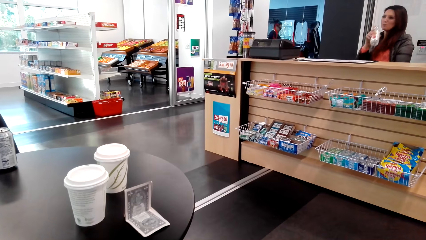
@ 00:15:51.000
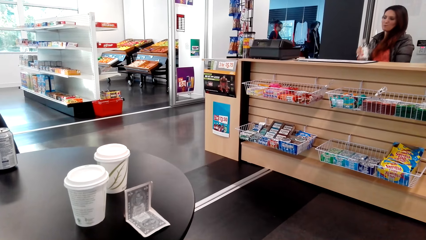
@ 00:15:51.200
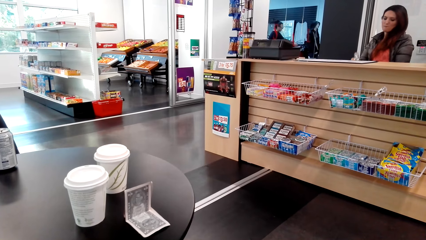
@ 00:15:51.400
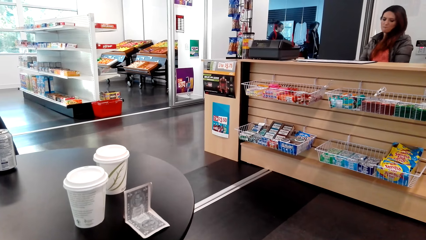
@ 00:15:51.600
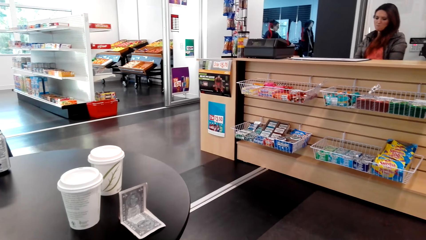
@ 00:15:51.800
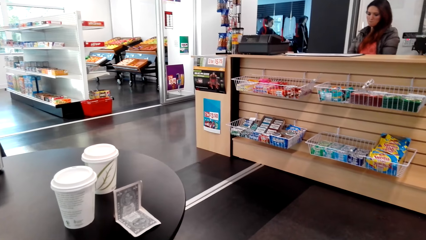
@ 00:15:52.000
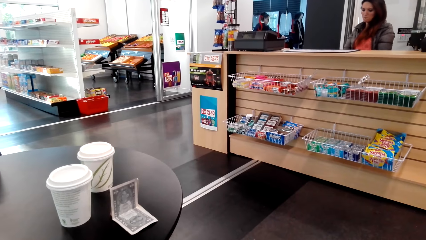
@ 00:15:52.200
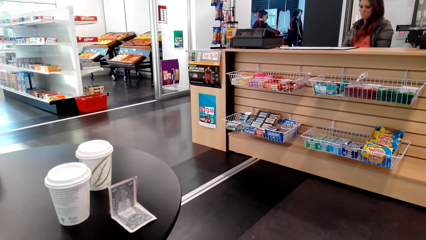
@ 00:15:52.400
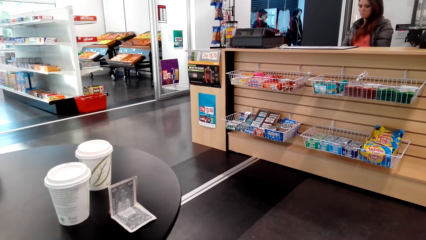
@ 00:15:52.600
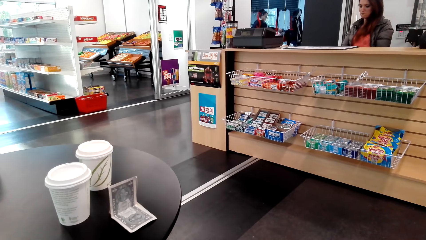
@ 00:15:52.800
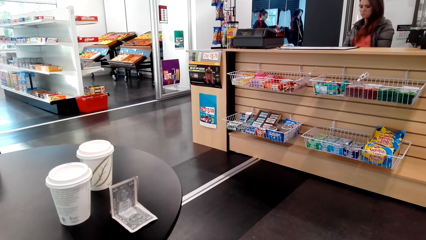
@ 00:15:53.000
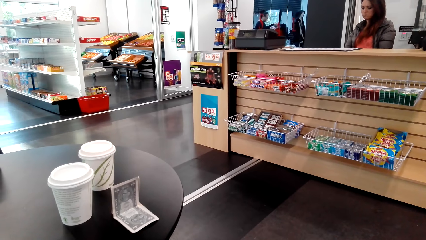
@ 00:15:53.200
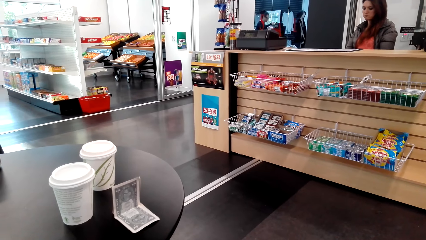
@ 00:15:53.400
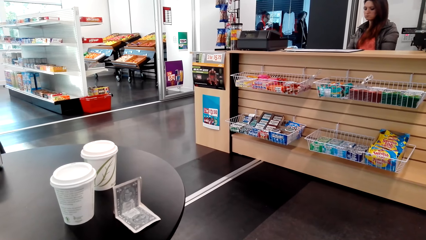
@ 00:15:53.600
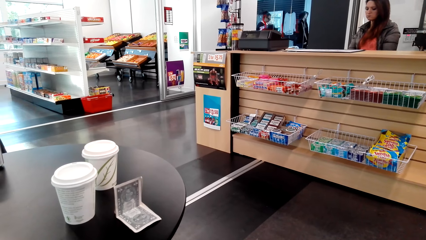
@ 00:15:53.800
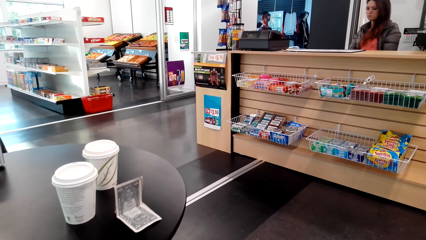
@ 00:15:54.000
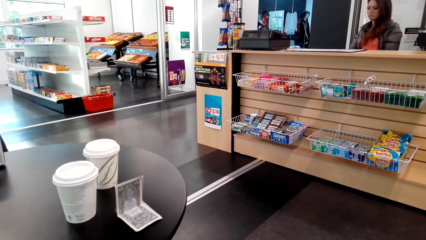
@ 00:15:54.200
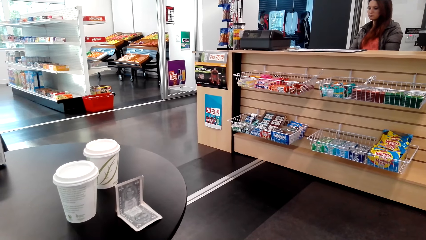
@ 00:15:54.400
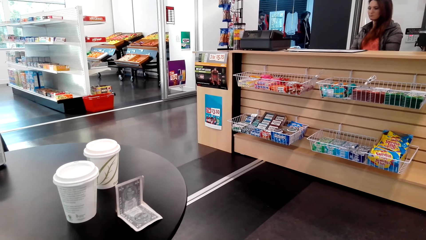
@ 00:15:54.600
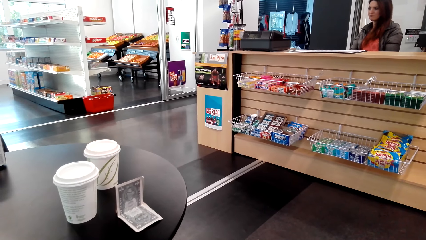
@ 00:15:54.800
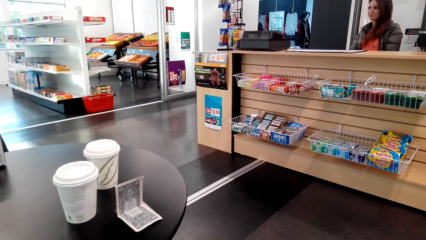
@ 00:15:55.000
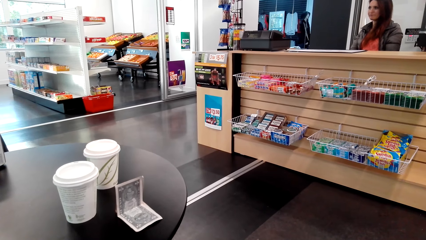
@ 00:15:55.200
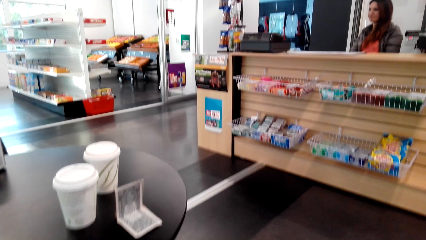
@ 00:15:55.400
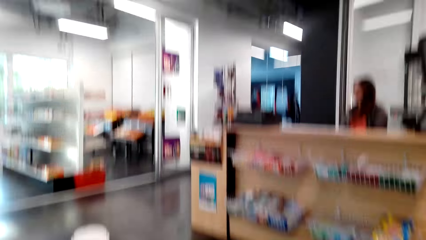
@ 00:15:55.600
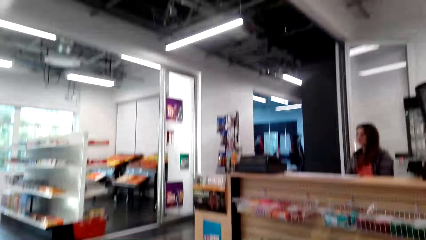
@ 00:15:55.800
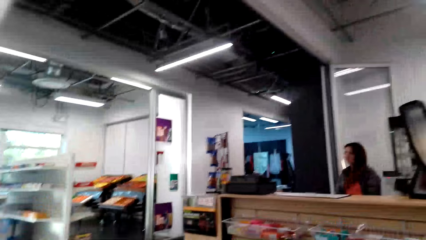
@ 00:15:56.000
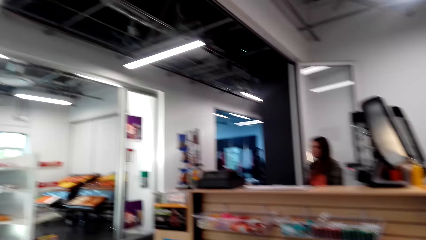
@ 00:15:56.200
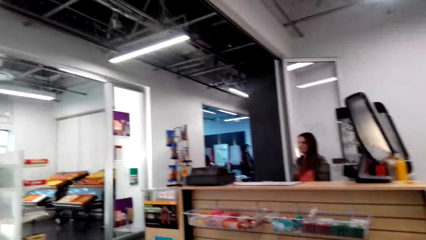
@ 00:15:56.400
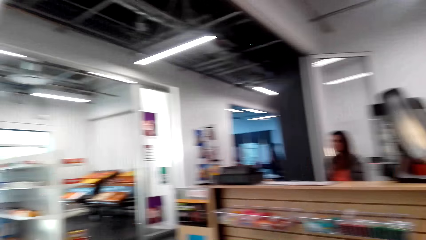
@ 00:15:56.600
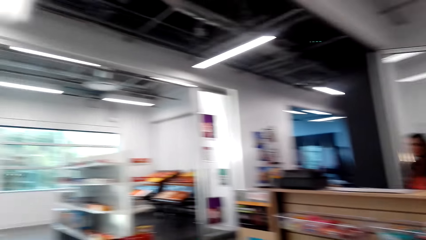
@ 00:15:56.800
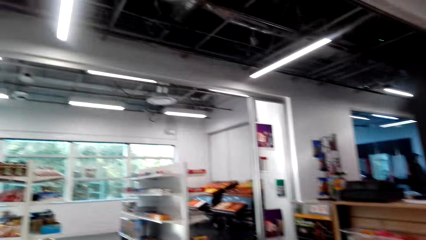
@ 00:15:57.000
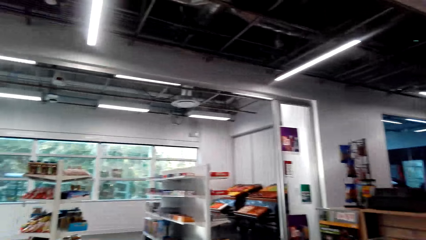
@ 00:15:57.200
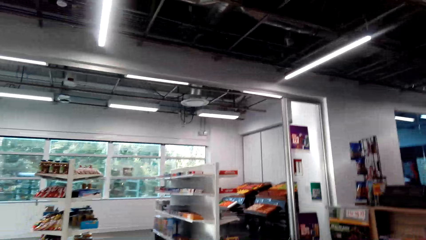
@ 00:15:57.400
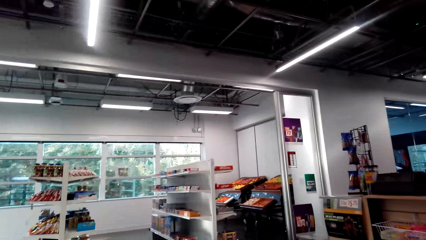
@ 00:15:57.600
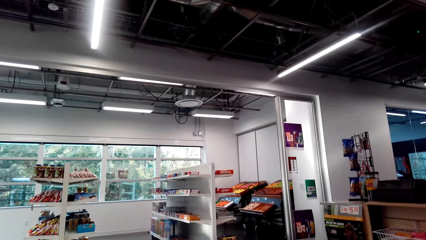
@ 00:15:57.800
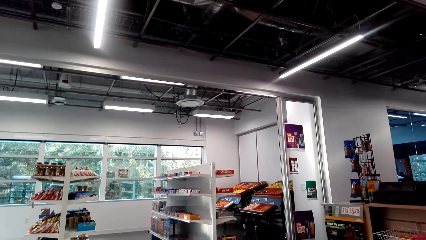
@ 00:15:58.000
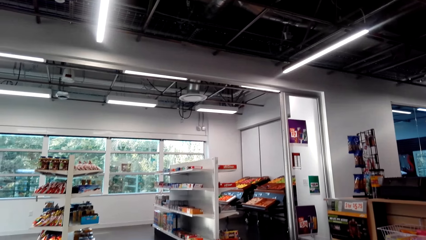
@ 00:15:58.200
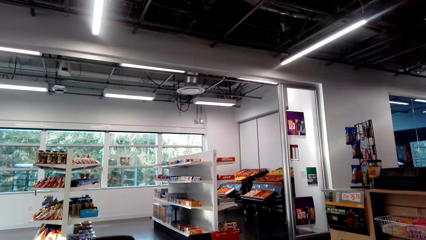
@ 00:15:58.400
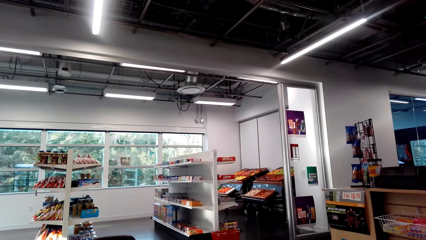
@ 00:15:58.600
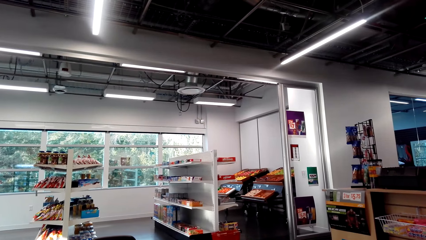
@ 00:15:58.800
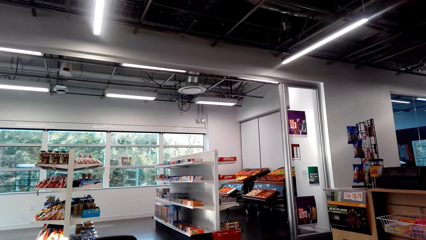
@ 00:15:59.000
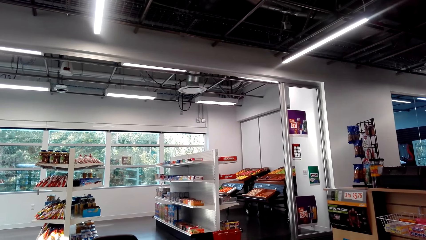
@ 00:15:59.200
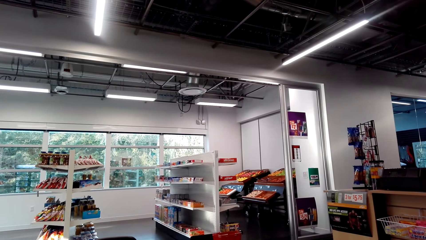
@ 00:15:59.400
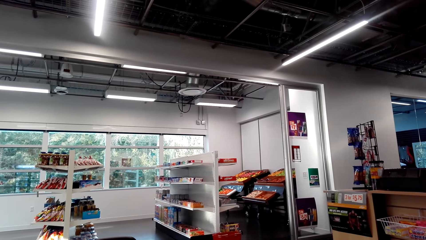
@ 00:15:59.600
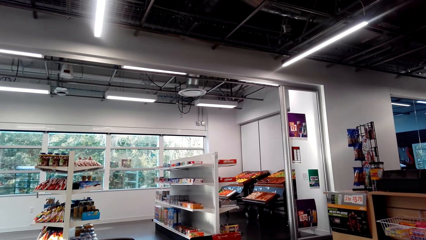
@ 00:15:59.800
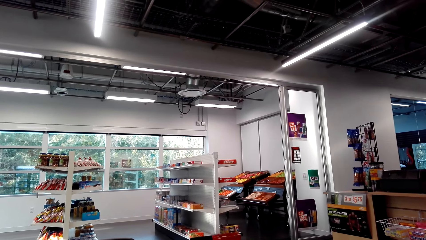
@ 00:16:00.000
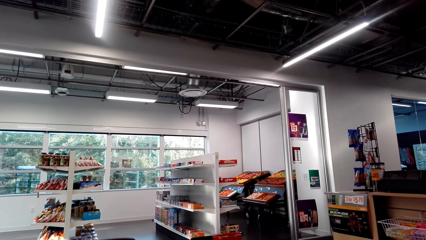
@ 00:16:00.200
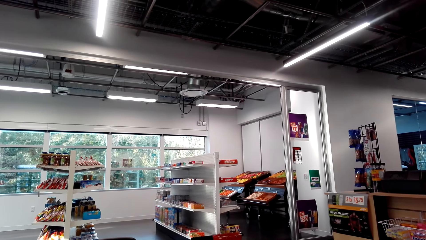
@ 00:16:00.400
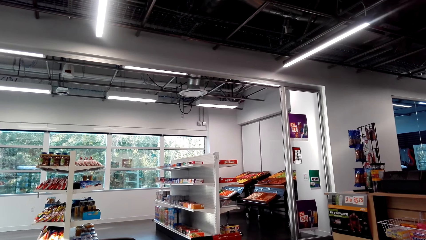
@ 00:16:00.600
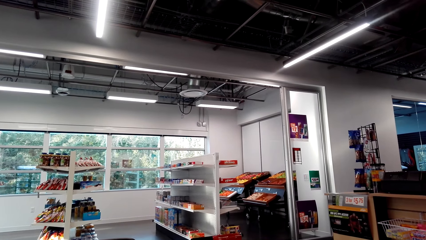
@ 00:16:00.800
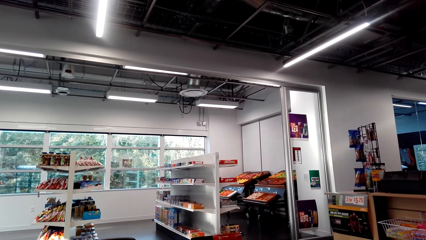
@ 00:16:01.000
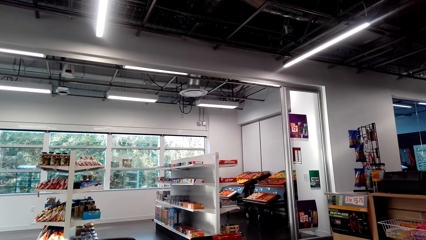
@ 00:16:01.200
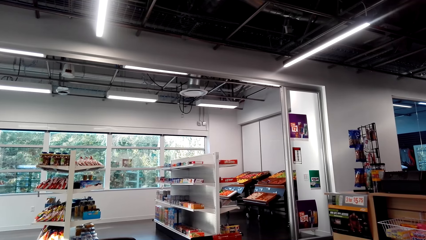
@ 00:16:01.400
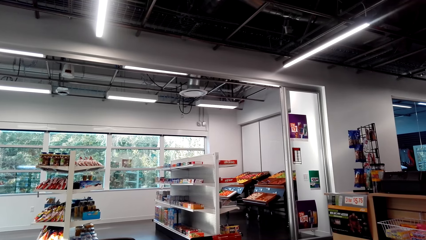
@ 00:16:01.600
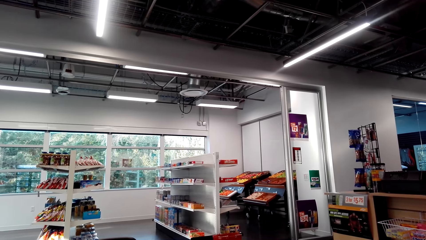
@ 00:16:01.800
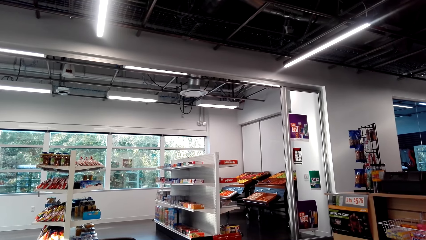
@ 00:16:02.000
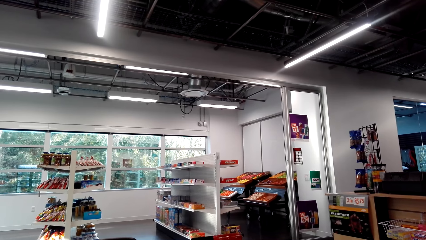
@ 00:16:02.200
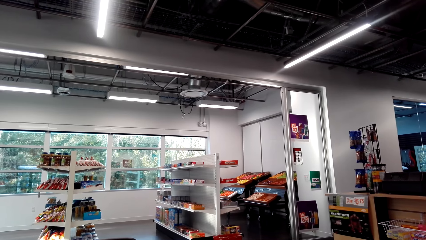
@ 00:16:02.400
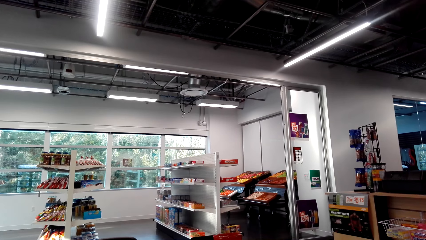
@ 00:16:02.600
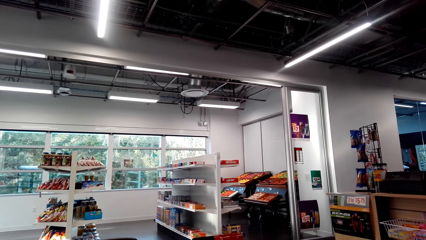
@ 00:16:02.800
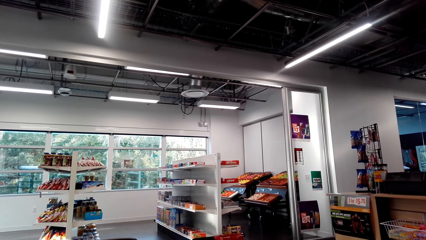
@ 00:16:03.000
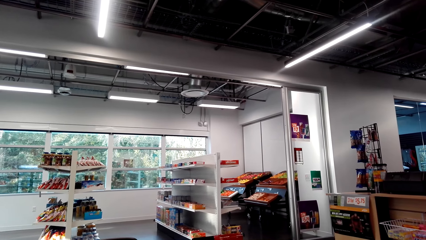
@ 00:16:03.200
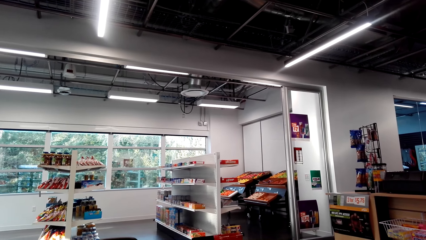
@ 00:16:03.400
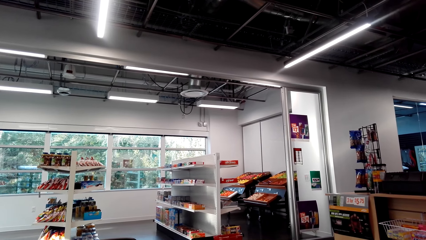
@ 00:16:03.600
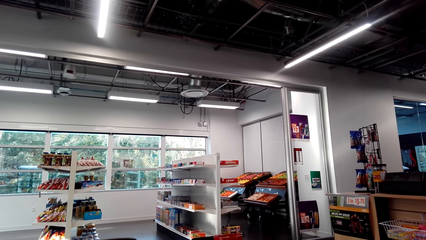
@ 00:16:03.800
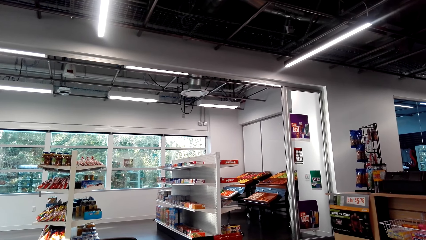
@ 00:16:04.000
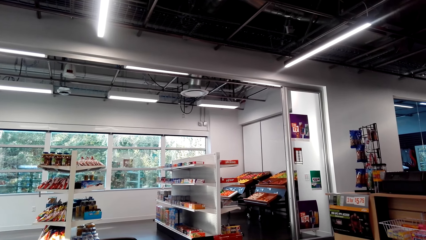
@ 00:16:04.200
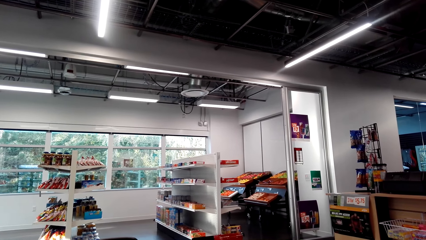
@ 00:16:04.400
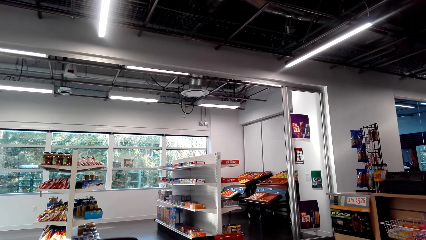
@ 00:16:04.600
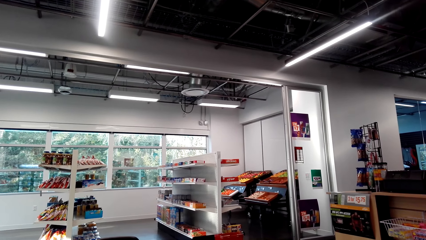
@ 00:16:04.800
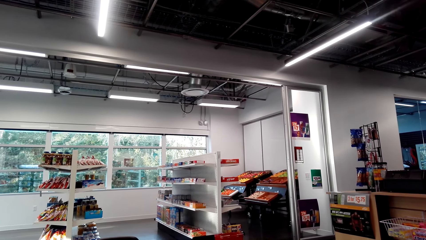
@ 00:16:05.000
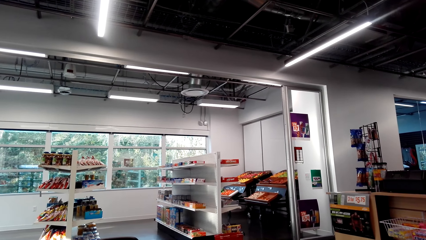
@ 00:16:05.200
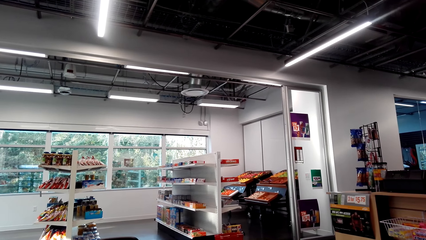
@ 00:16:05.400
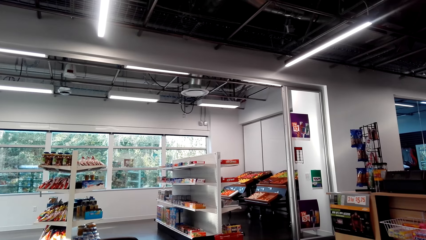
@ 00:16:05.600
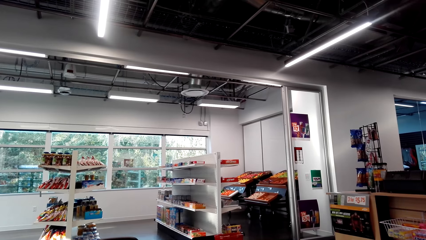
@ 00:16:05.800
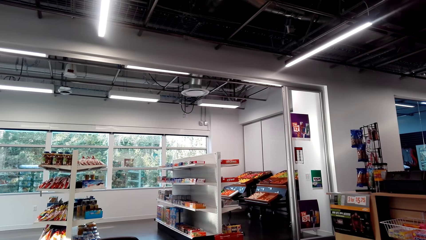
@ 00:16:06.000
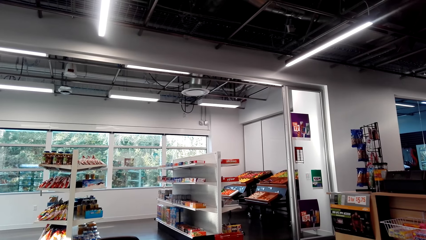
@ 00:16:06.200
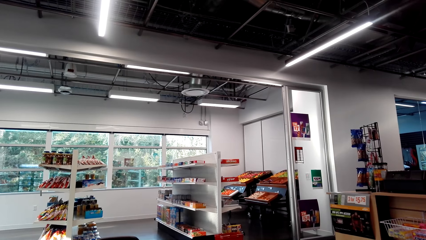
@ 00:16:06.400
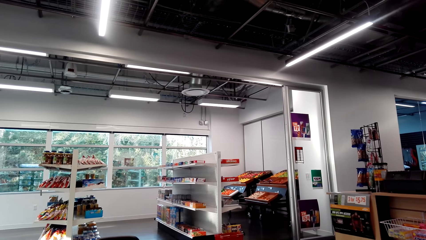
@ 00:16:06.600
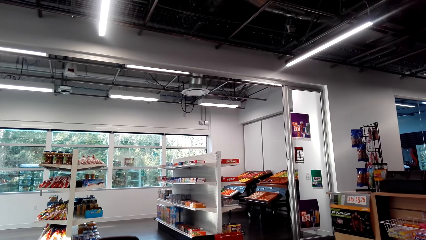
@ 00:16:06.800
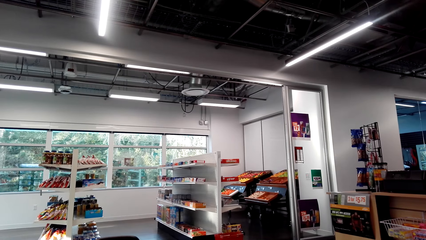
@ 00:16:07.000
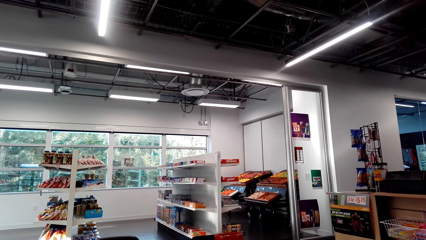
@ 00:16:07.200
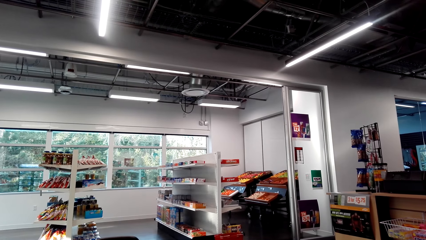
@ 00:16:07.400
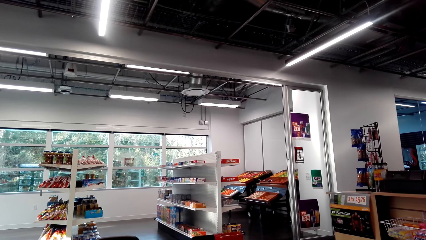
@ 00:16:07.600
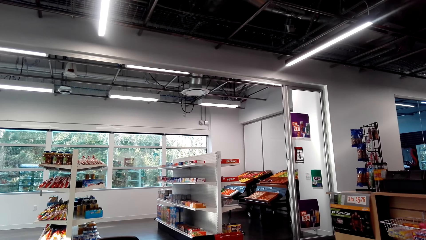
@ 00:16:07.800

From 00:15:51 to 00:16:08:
The camera wearer looks around. They look sideways.
